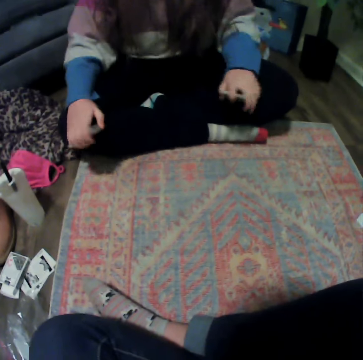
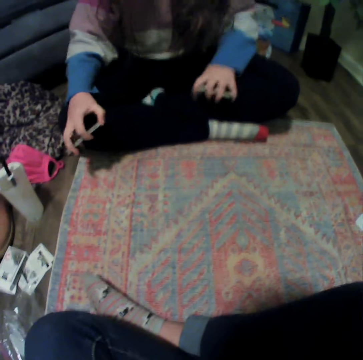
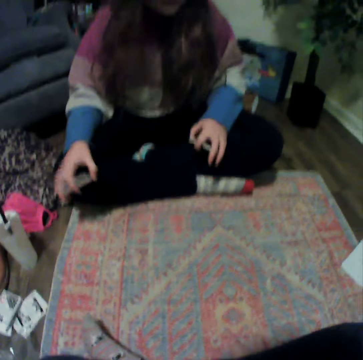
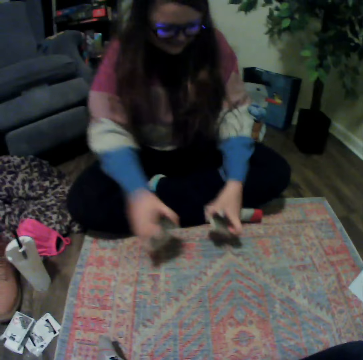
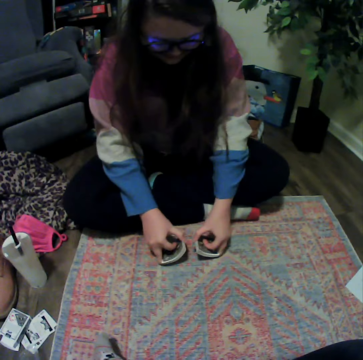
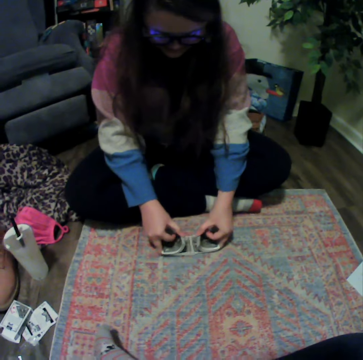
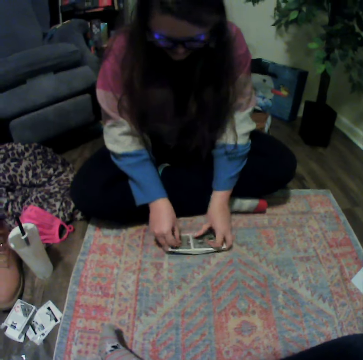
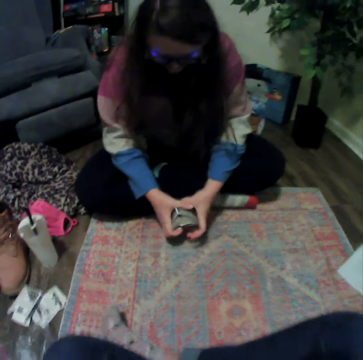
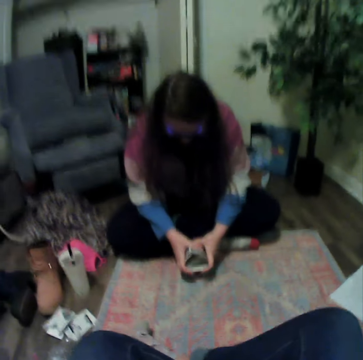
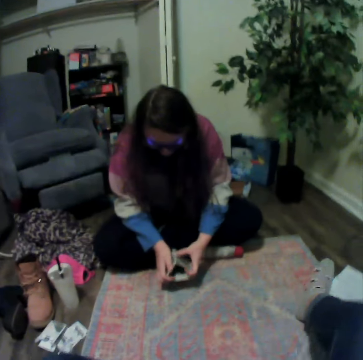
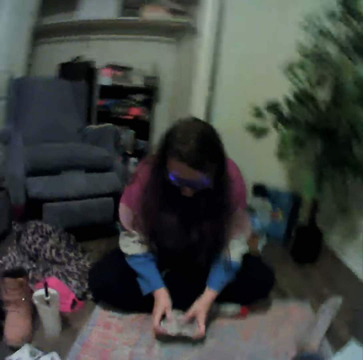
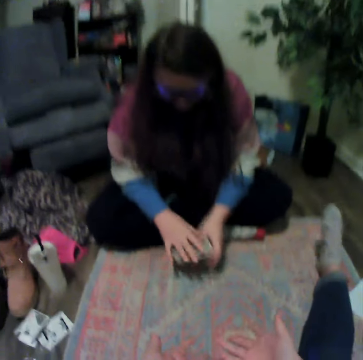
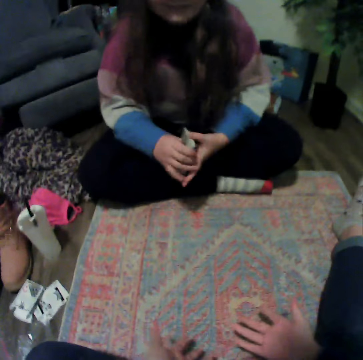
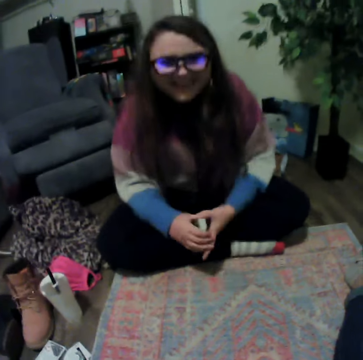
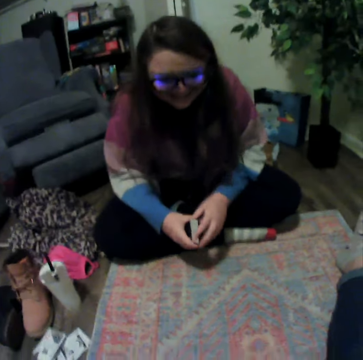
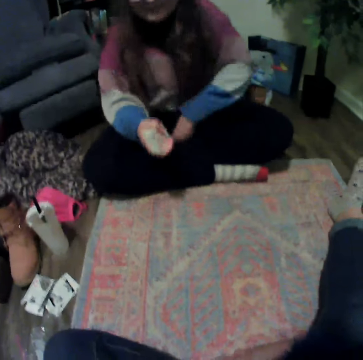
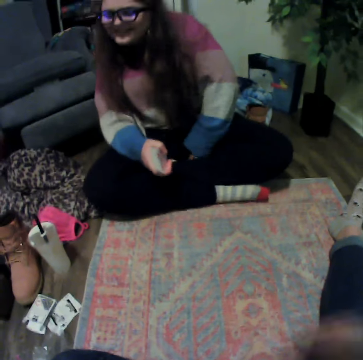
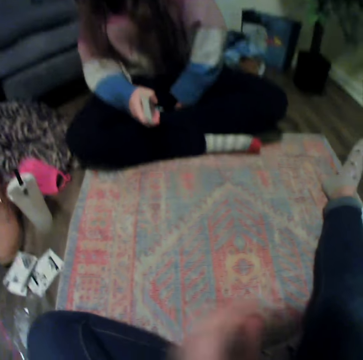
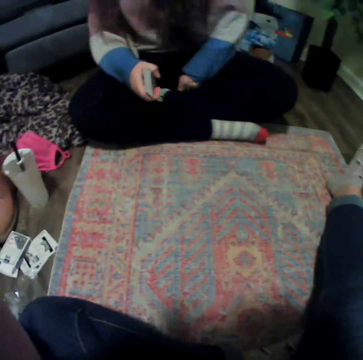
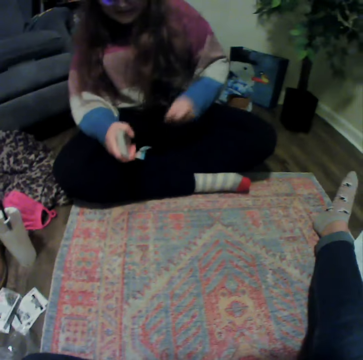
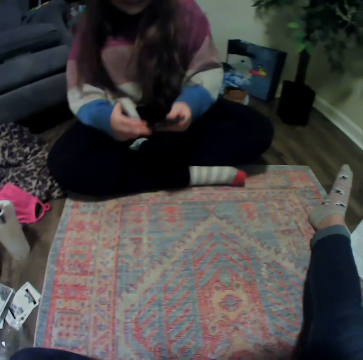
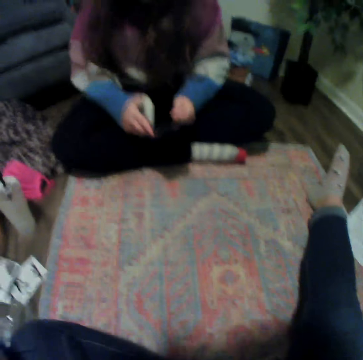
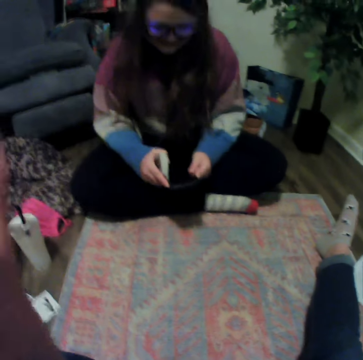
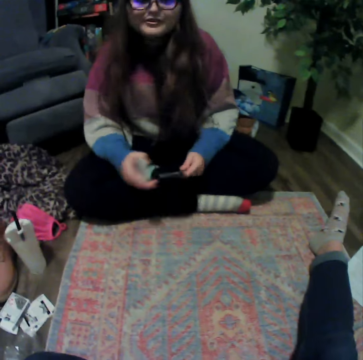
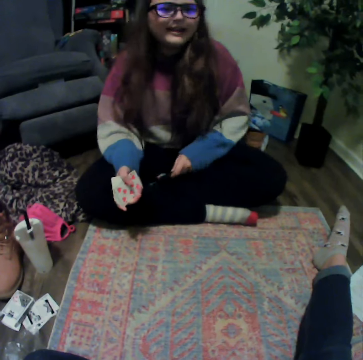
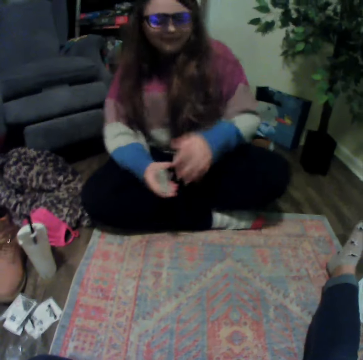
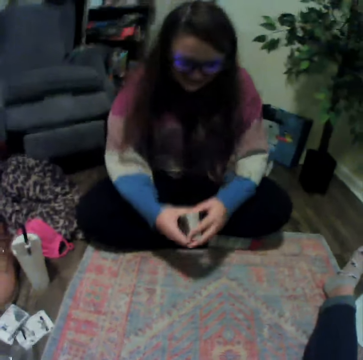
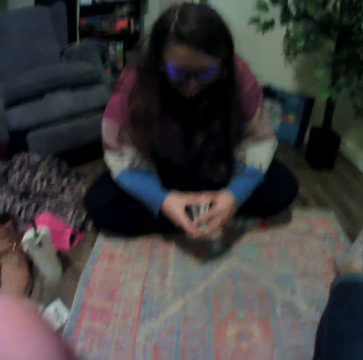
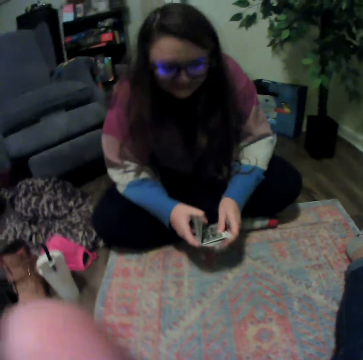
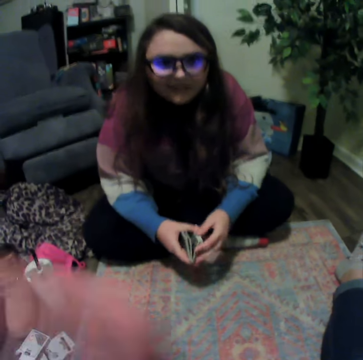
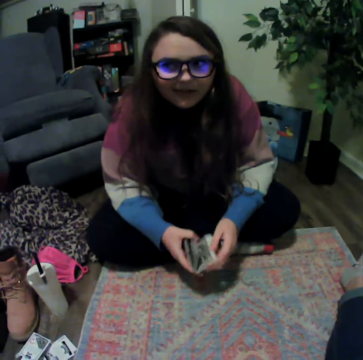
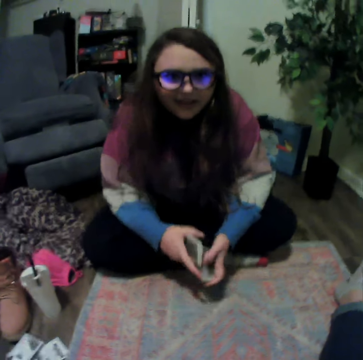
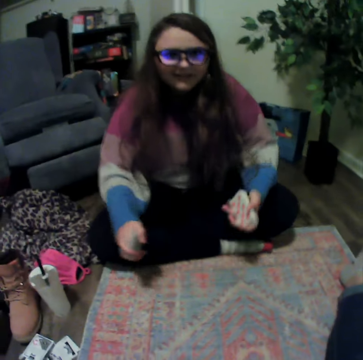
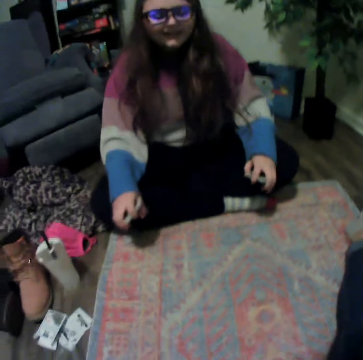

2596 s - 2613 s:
A lady holds the cards and plays the poker cards. The lady talks with the camera wearer. The lady picks up the phone and places the phone on her lap. The lady holds the cards.

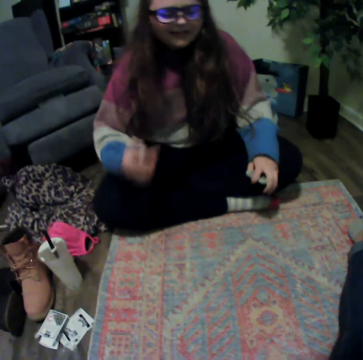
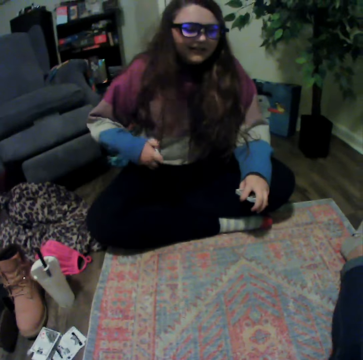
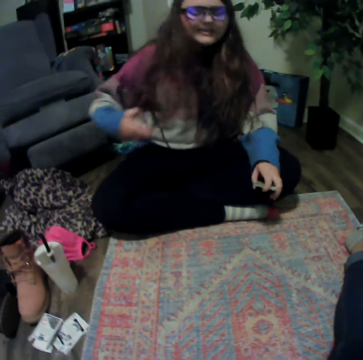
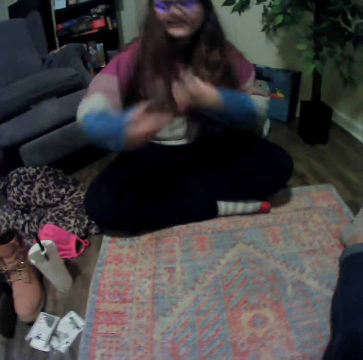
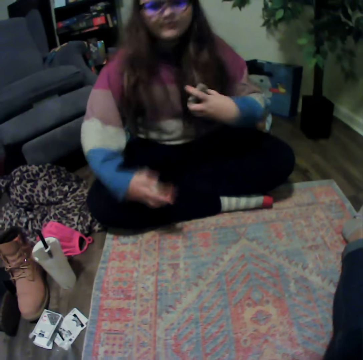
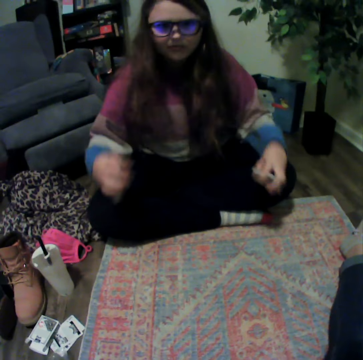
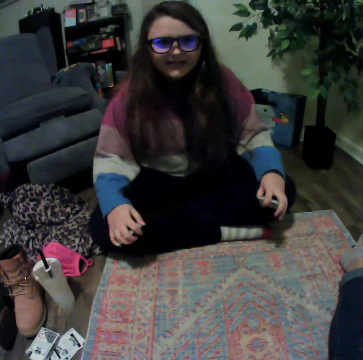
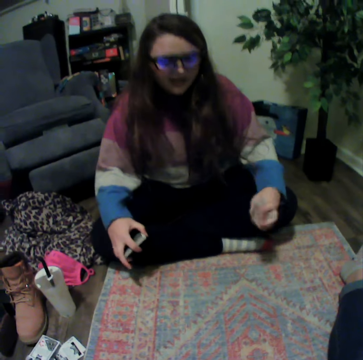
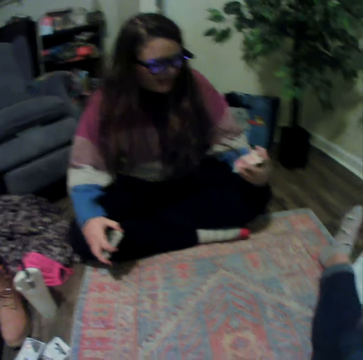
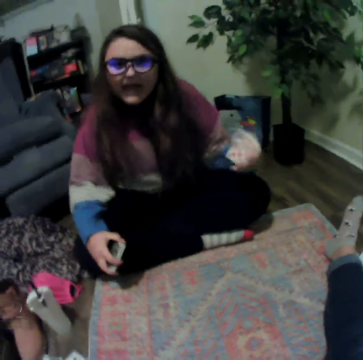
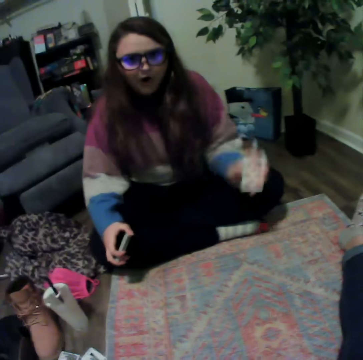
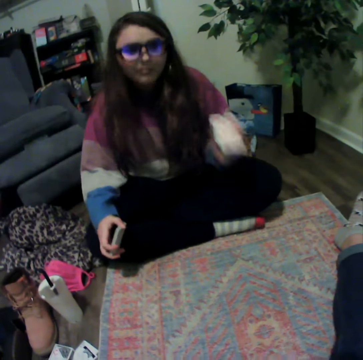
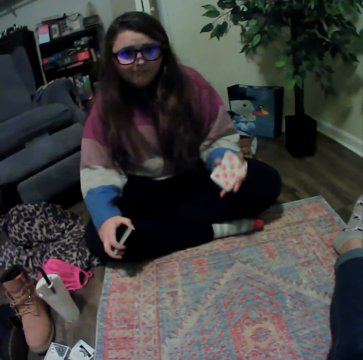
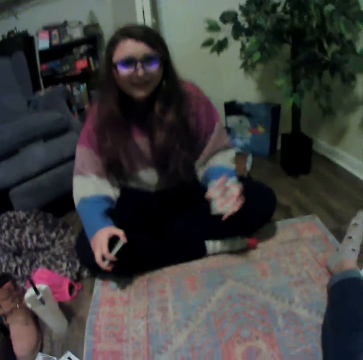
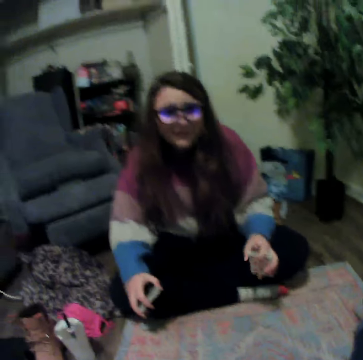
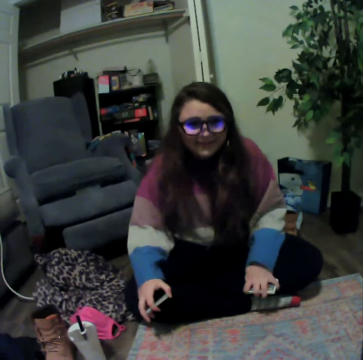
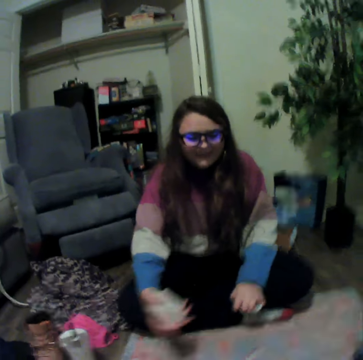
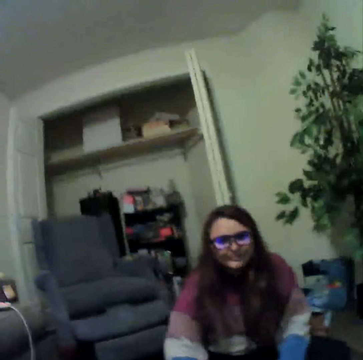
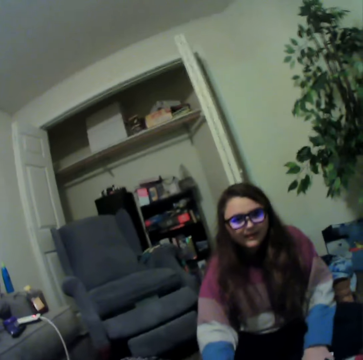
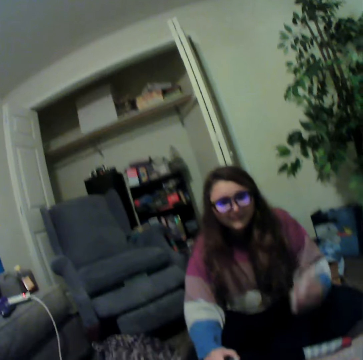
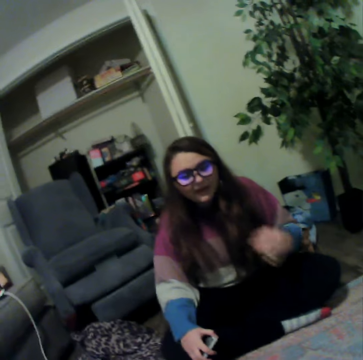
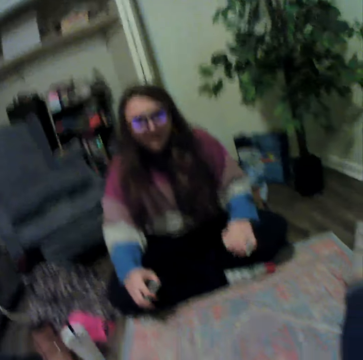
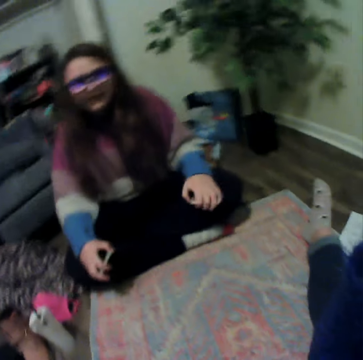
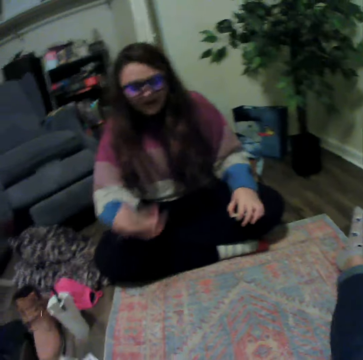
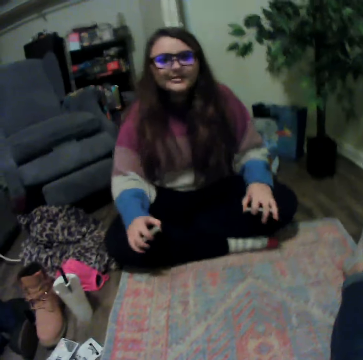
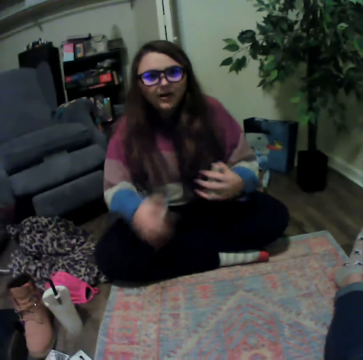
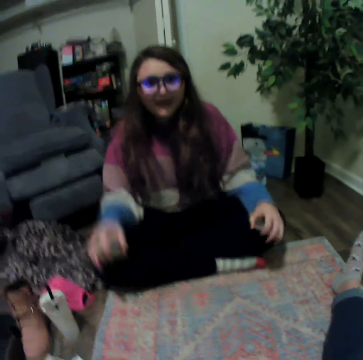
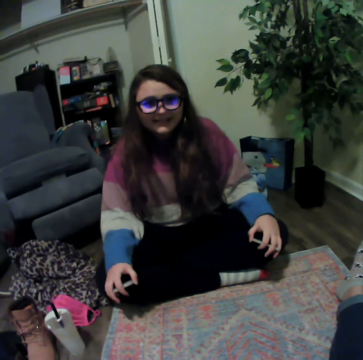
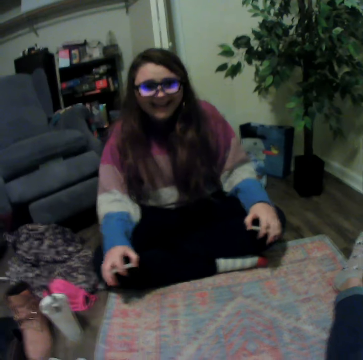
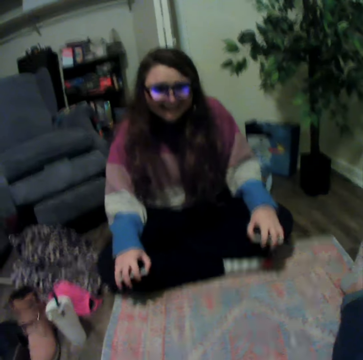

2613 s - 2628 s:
A lady talks with the camera wearer. The lady holds the cards. The lady talks with the camera wearer.

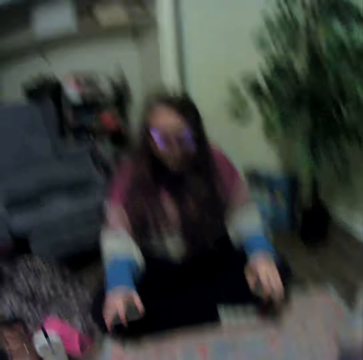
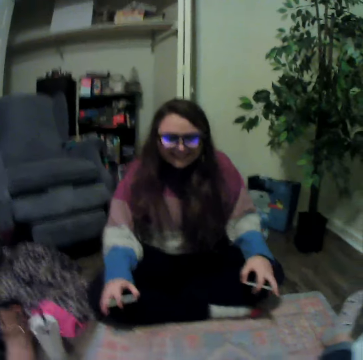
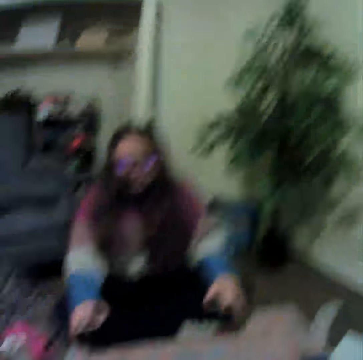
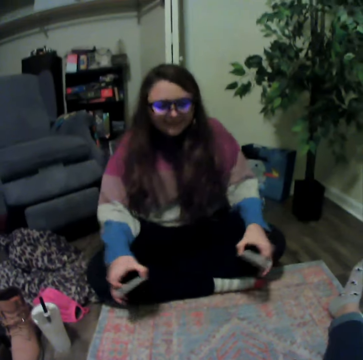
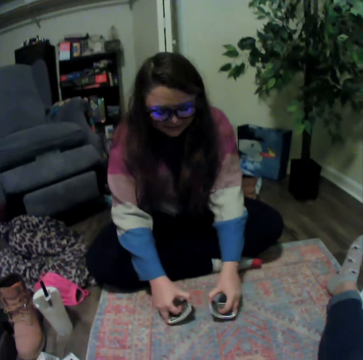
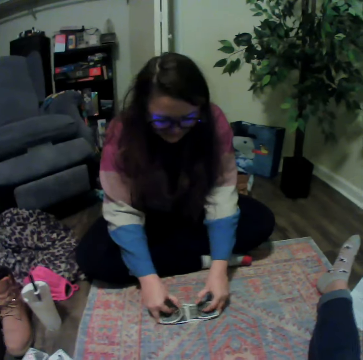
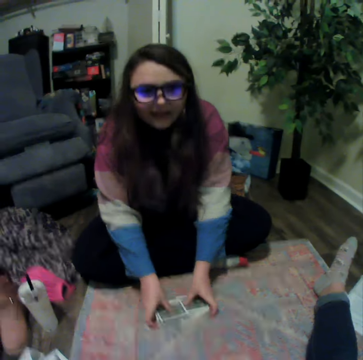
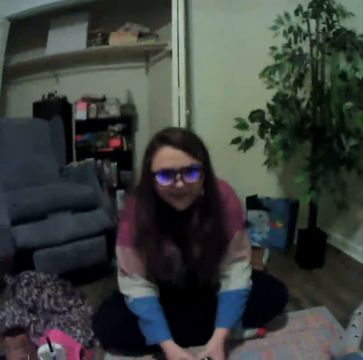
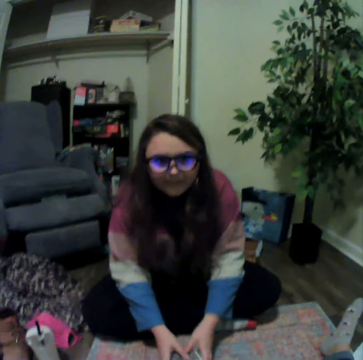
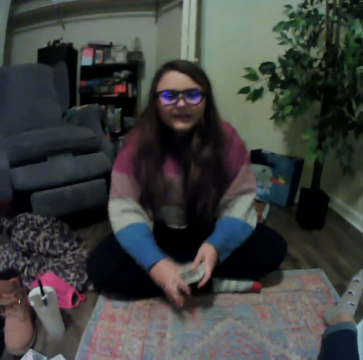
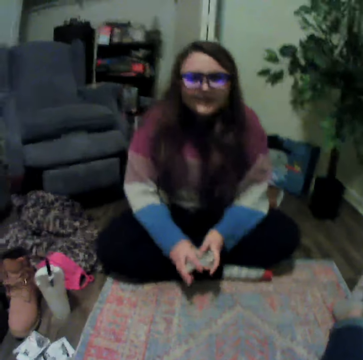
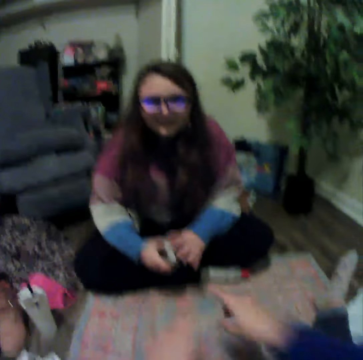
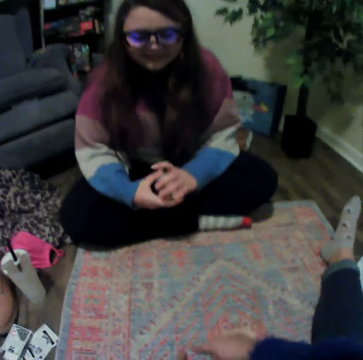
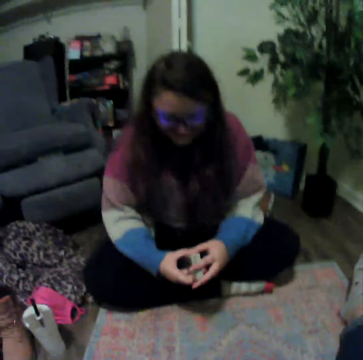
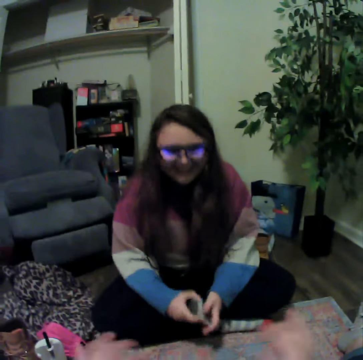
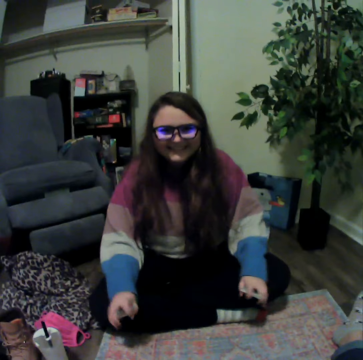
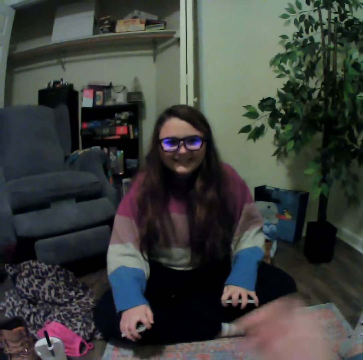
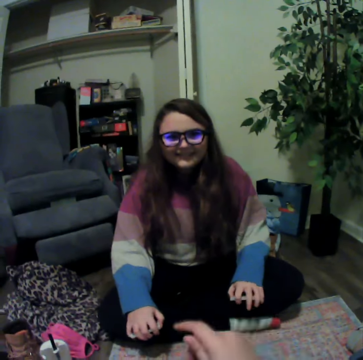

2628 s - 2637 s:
A lady plays the poker cards. The camera wearer talks with the lady.
